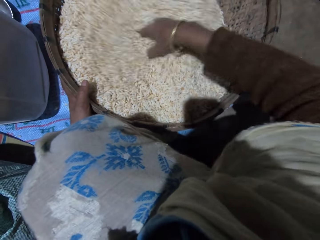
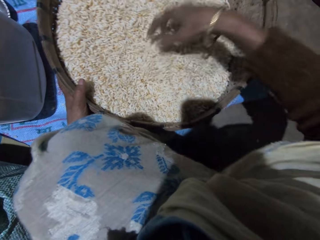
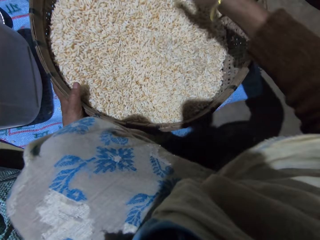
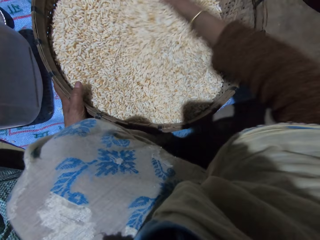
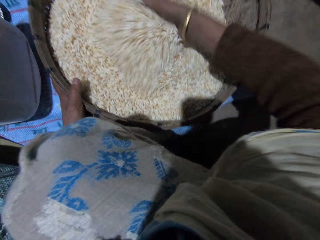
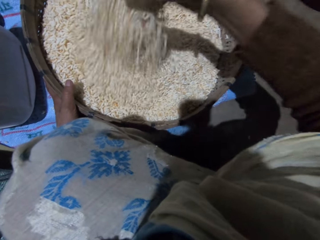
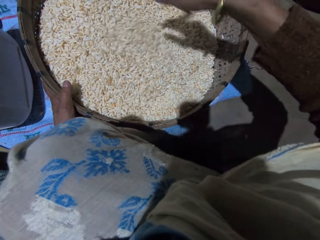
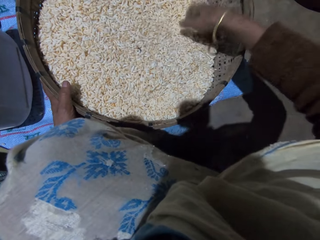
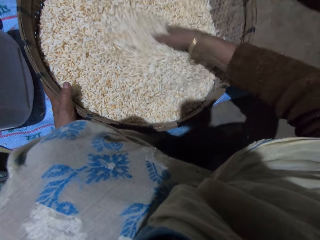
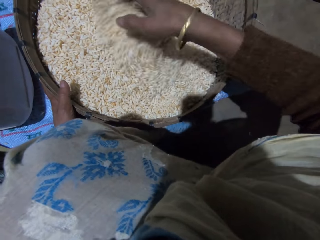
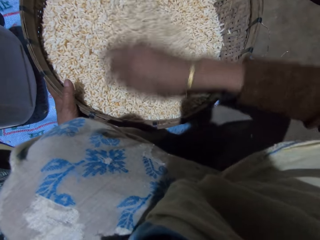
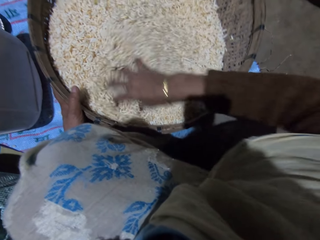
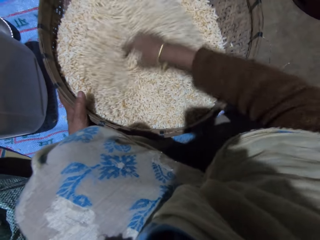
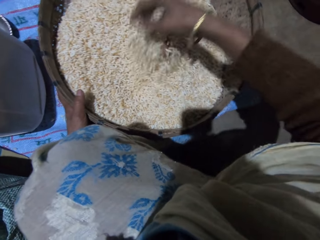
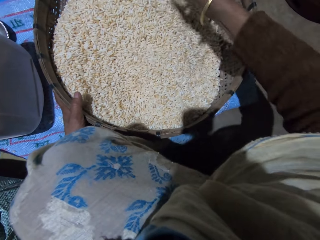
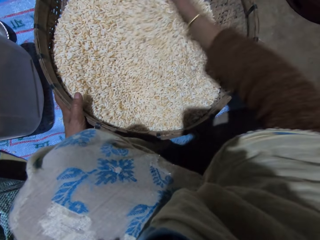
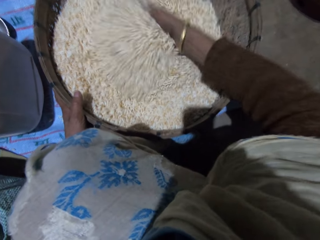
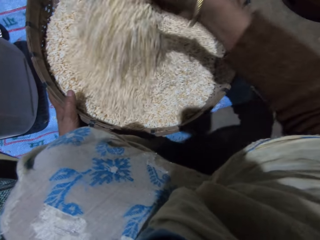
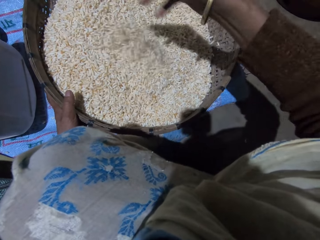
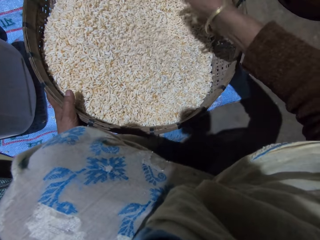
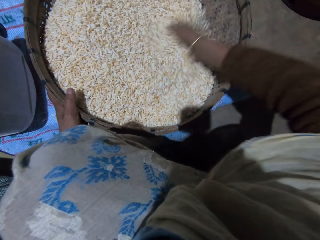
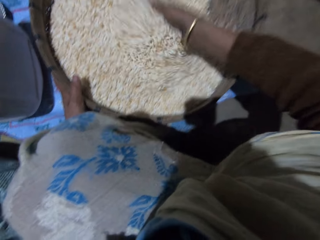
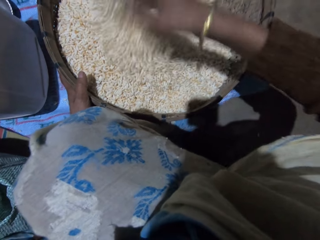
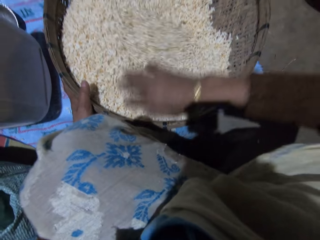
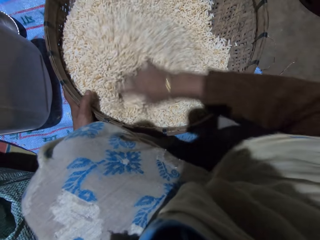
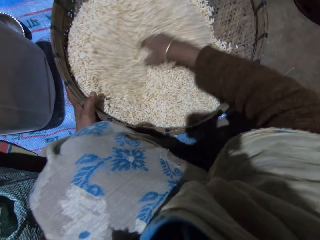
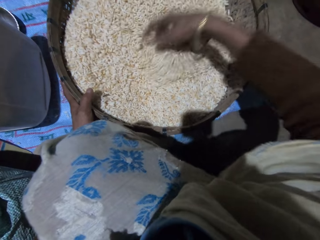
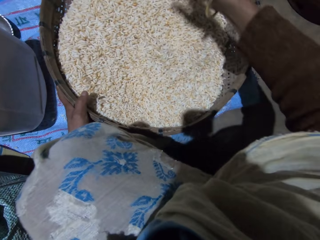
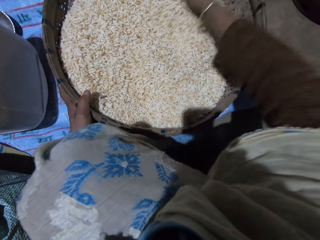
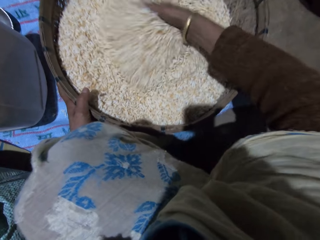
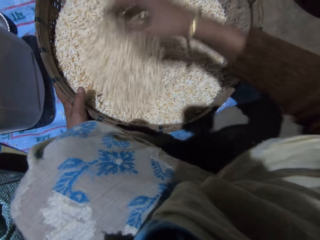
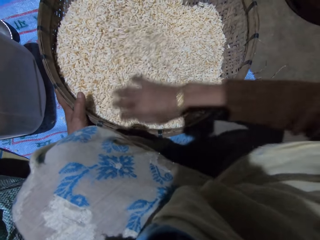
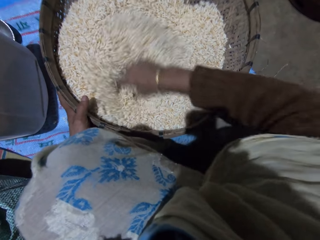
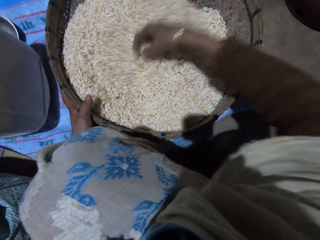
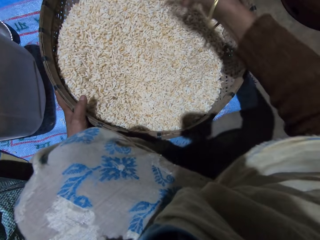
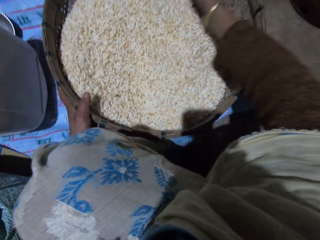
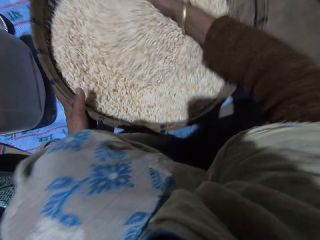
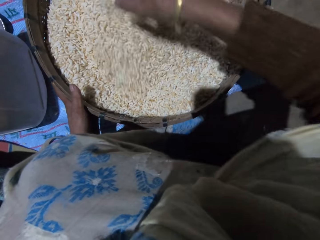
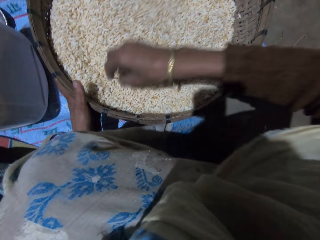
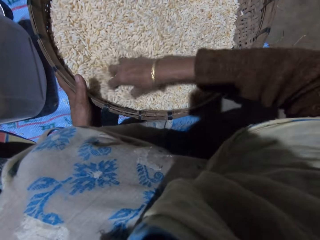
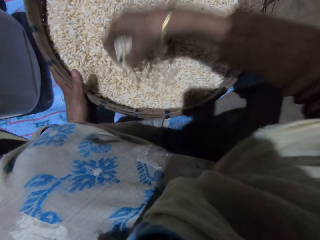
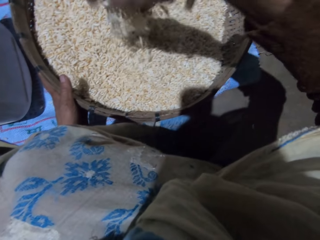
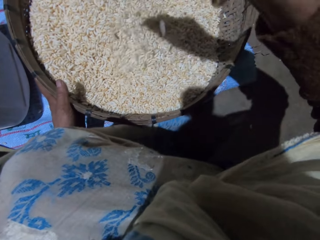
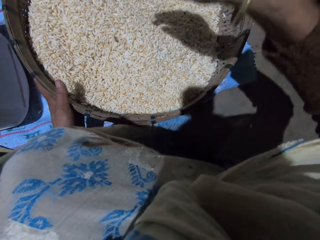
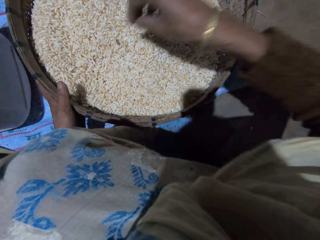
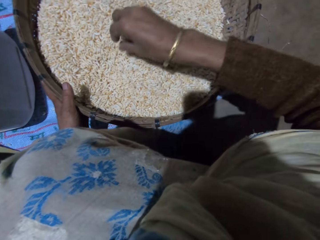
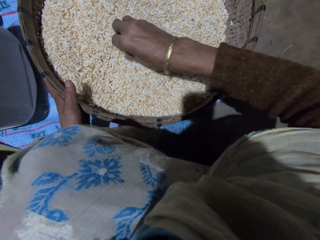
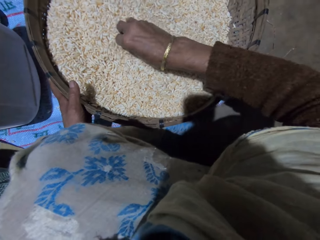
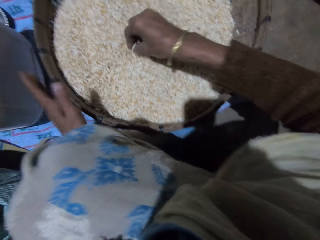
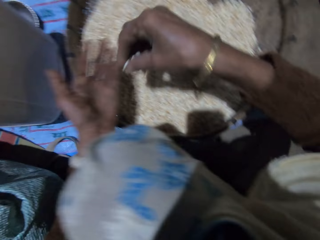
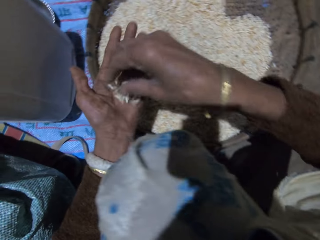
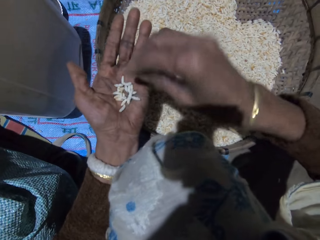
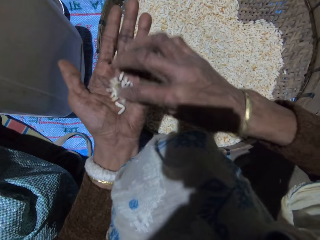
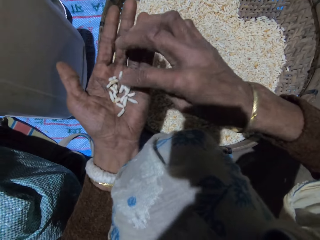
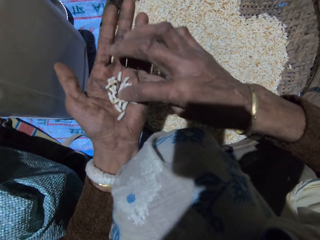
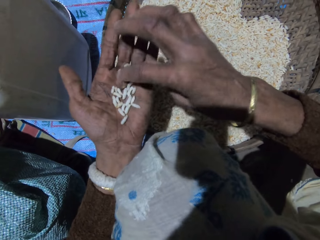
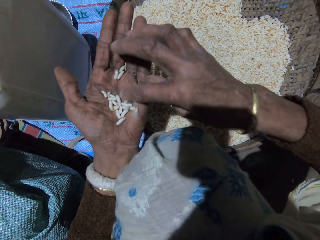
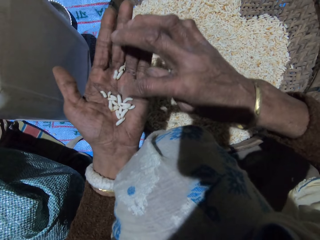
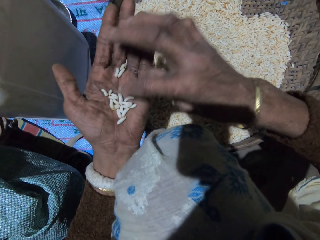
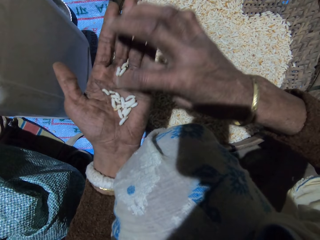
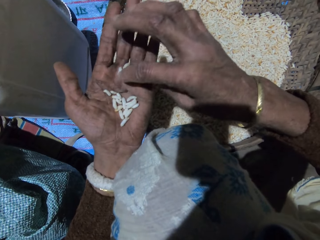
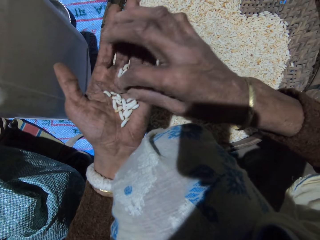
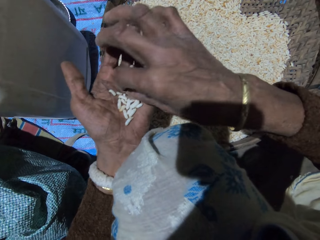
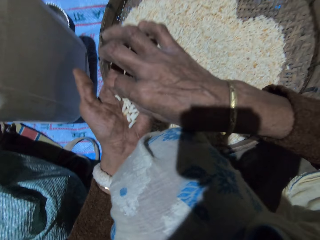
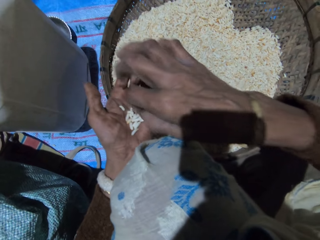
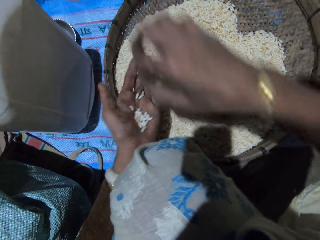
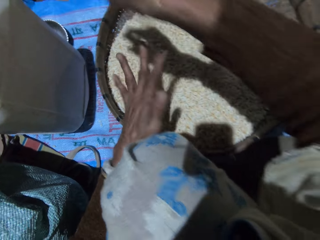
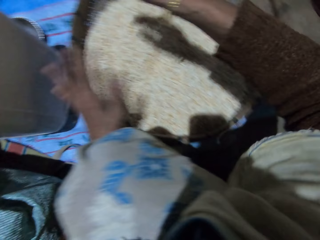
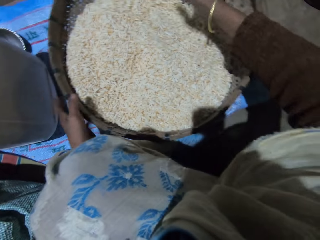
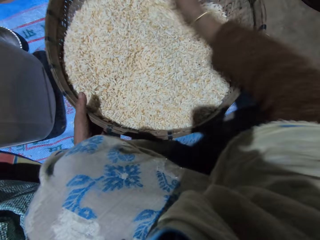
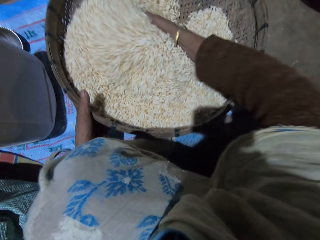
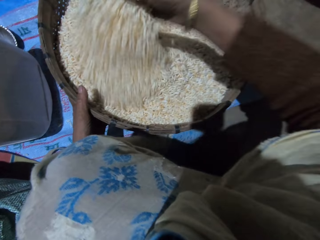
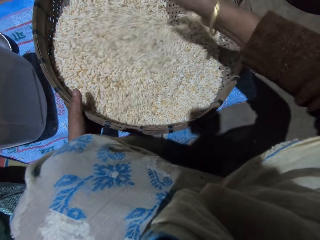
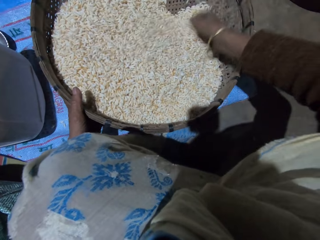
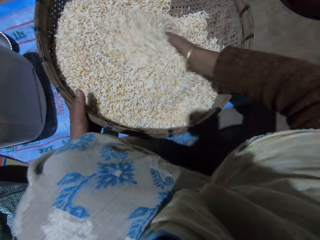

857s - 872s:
The camera wearer takes out some grains with her right hand. She puts the grains in her right hand on her left hand. She sorts the grains with her right hand. She turns the grains in her left hand with her right hand. She picks dirt in her left hand with her right hand. She pours the grains in her left hand into the basket. She throws the dirt in her right hand. She holds the basket with her left hand. She sorts the grains with her right hand. She turns the grains in the basket with her right hand.

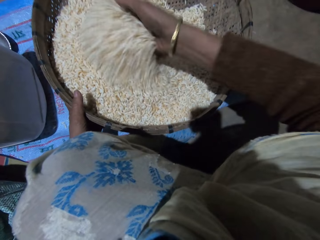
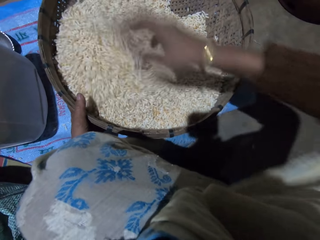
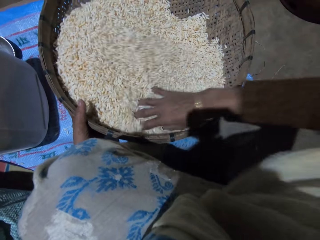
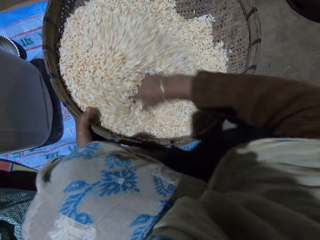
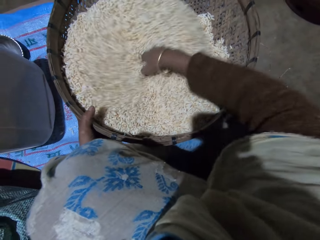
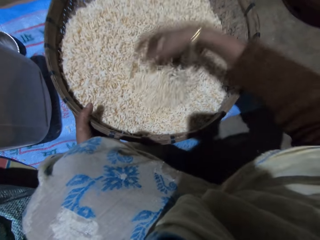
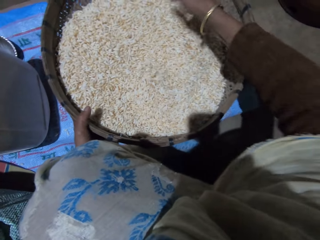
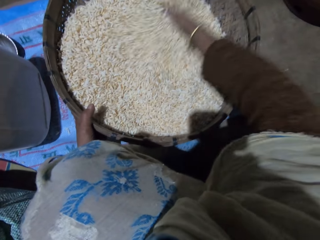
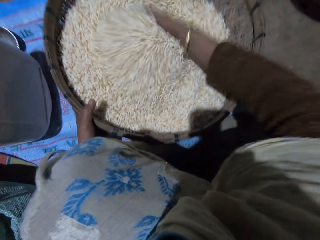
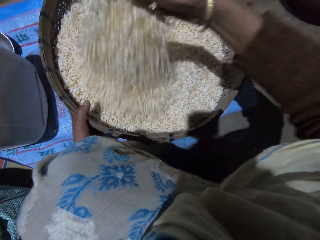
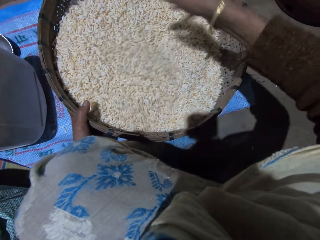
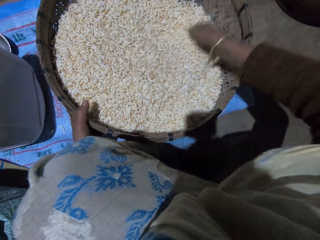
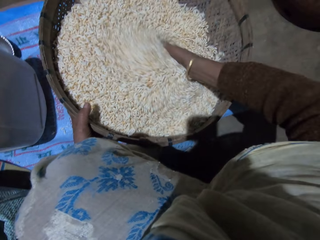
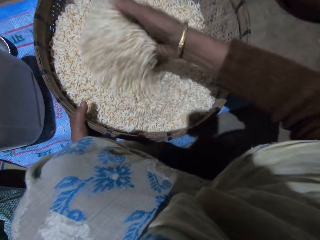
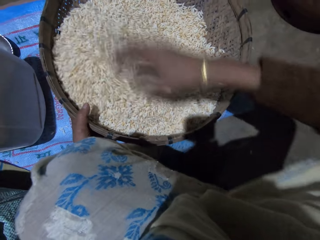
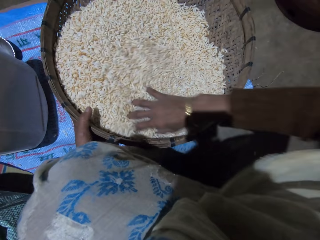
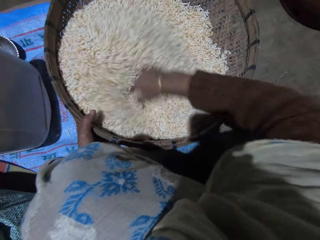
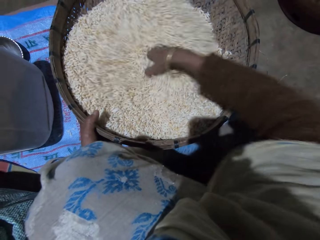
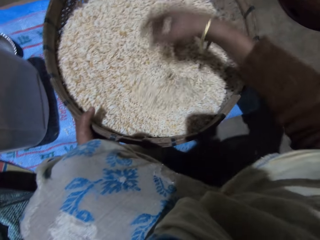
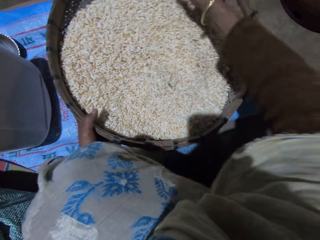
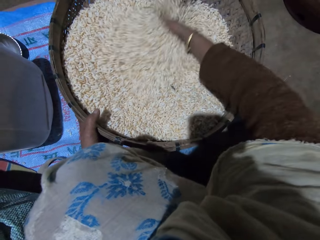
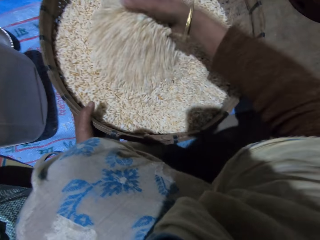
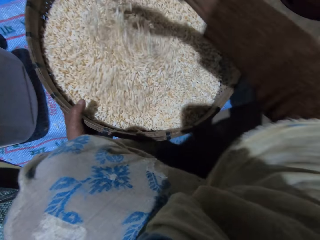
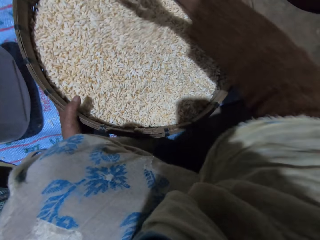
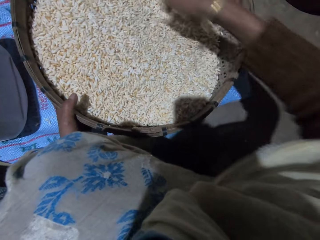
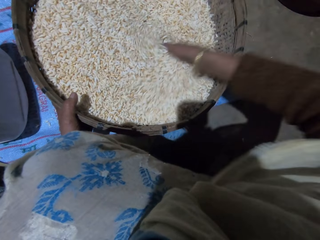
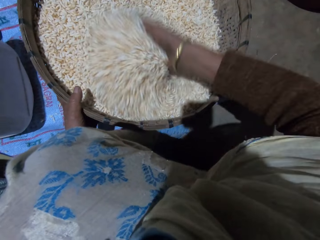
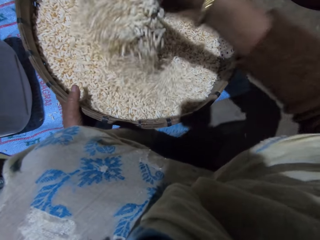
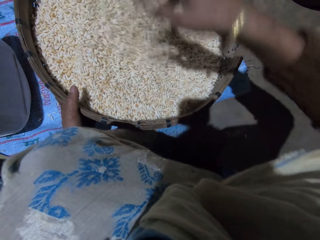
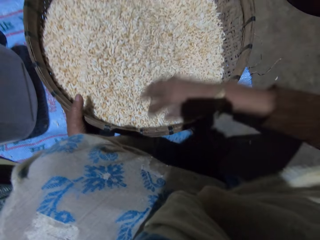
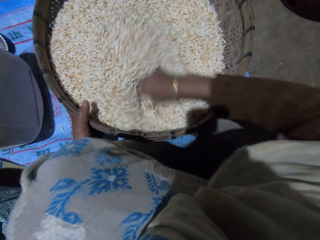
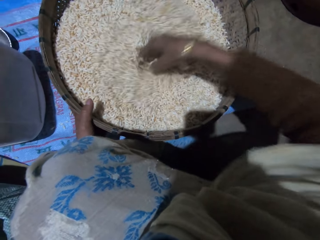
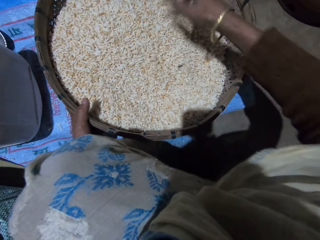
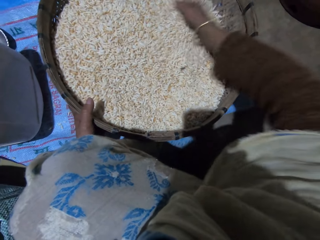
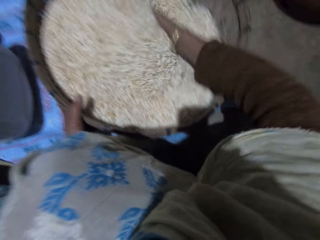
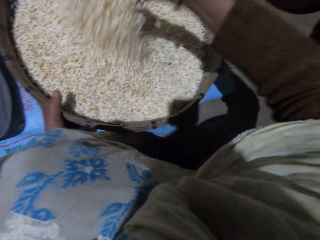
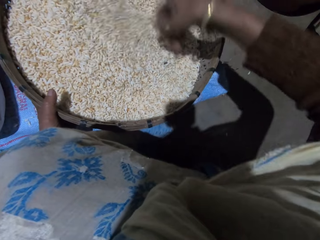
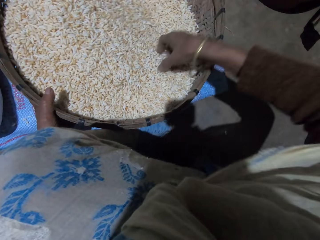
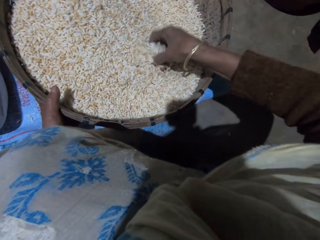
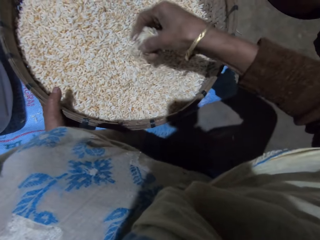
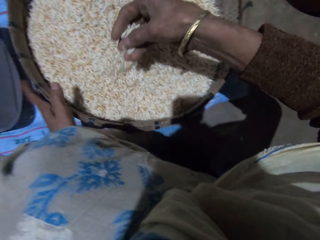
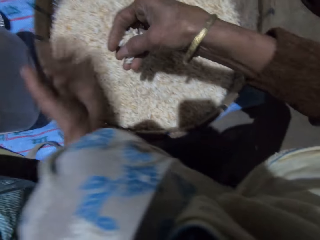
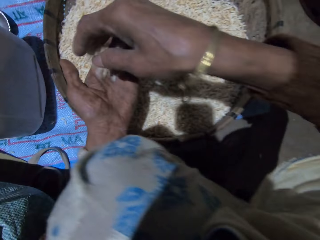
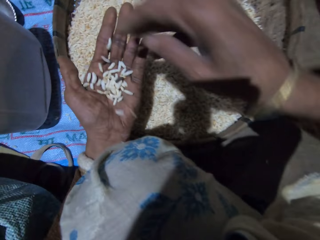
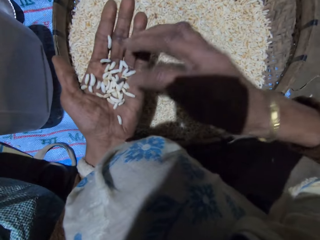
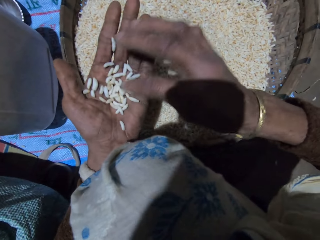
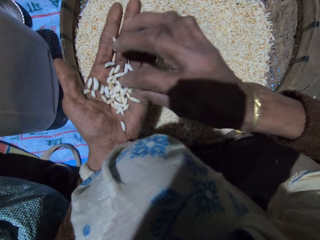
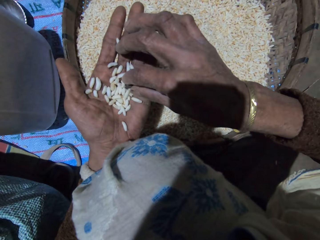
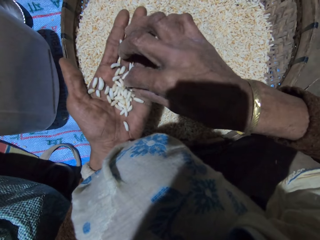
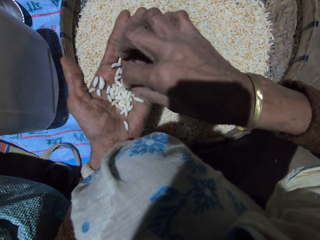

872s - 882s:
The camera wearer takes out some grains with her right hand. She puts the grains in her right hand on her left hand. She picks dirt in her left hand with her right hand.
